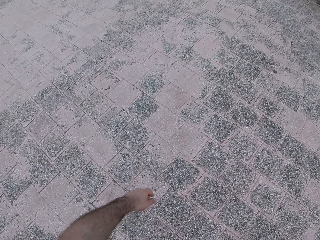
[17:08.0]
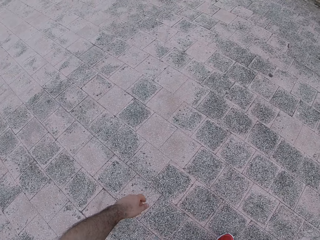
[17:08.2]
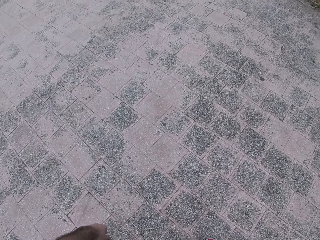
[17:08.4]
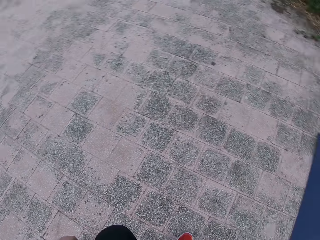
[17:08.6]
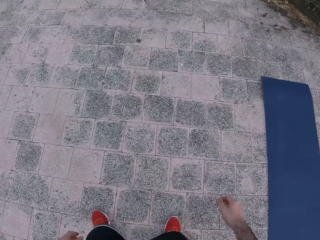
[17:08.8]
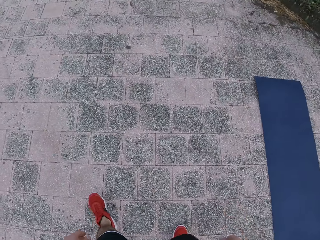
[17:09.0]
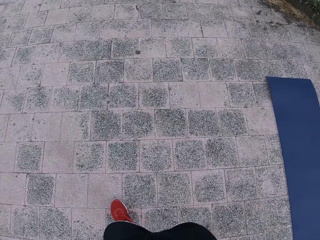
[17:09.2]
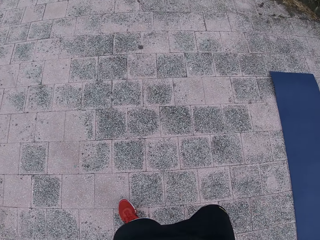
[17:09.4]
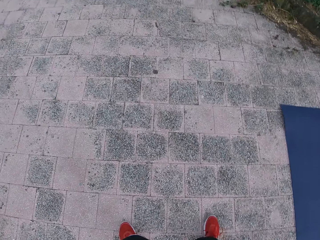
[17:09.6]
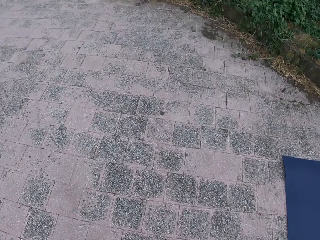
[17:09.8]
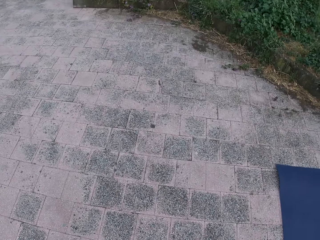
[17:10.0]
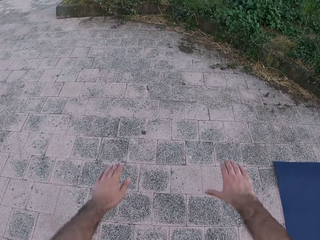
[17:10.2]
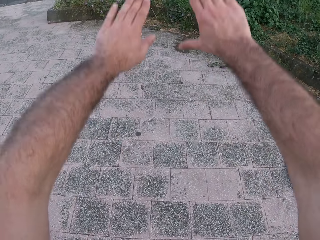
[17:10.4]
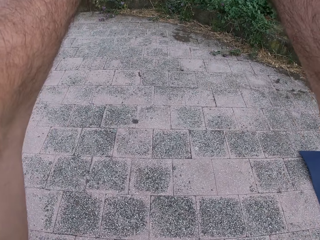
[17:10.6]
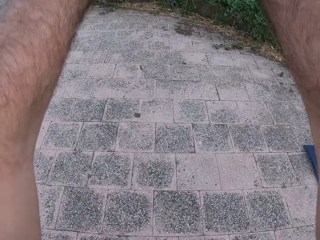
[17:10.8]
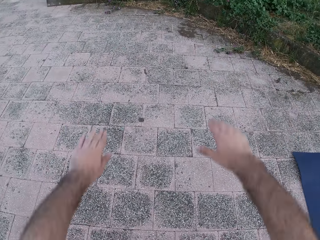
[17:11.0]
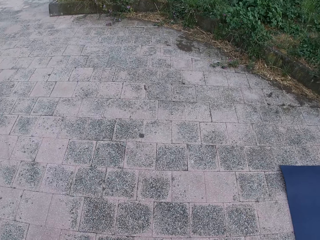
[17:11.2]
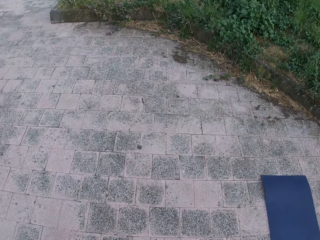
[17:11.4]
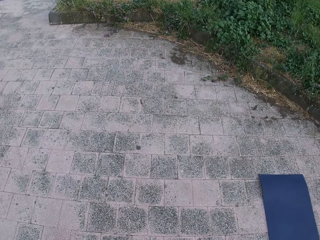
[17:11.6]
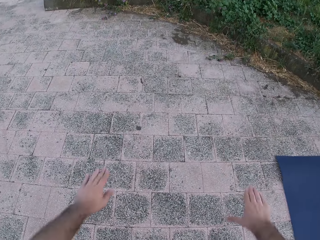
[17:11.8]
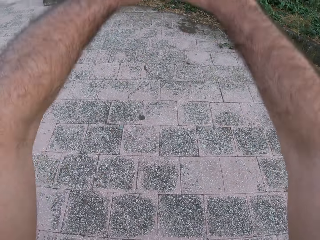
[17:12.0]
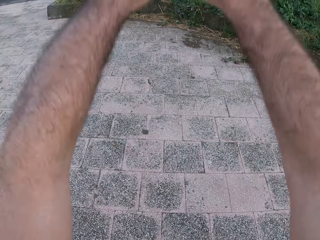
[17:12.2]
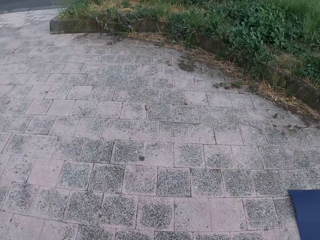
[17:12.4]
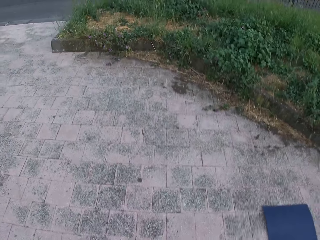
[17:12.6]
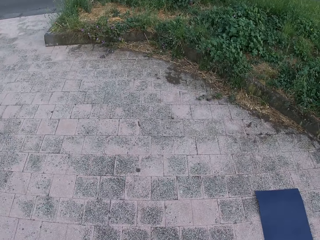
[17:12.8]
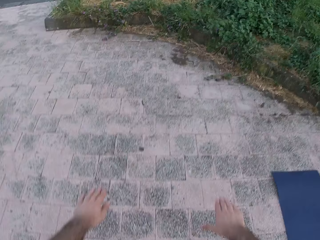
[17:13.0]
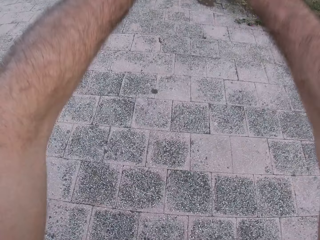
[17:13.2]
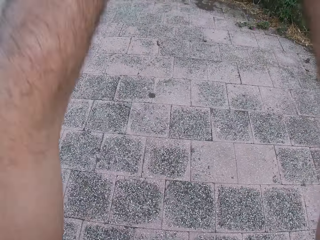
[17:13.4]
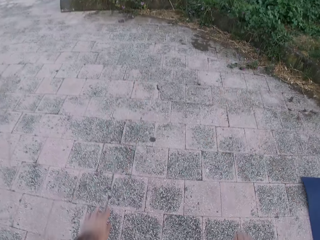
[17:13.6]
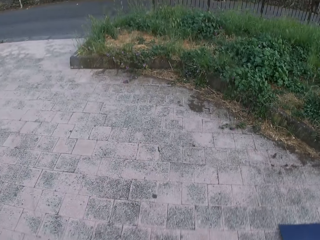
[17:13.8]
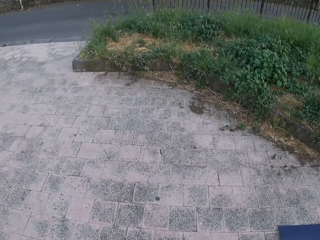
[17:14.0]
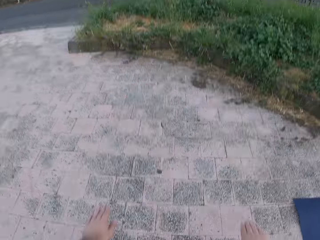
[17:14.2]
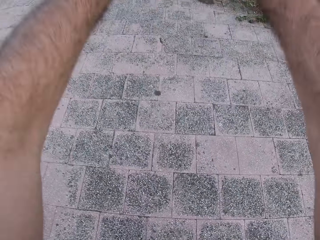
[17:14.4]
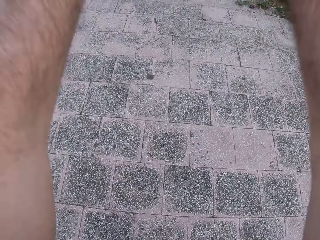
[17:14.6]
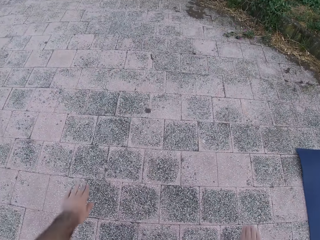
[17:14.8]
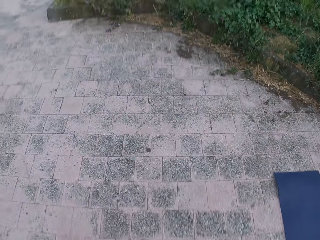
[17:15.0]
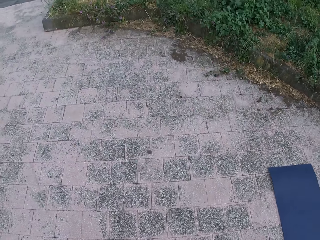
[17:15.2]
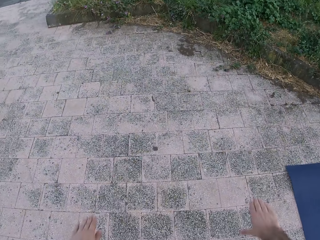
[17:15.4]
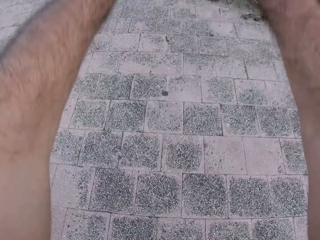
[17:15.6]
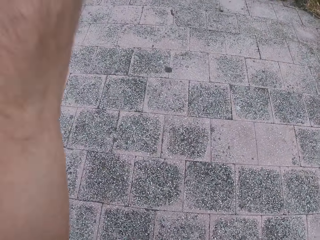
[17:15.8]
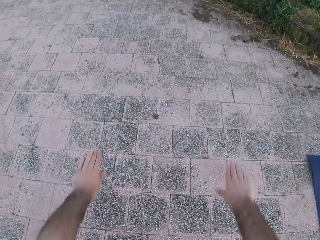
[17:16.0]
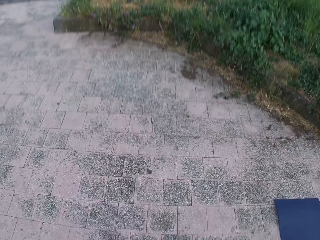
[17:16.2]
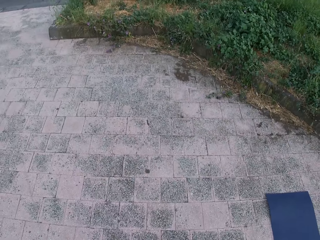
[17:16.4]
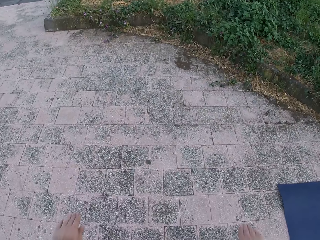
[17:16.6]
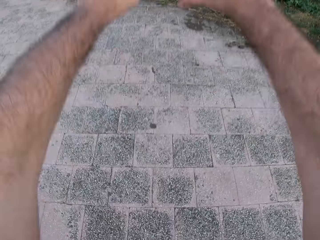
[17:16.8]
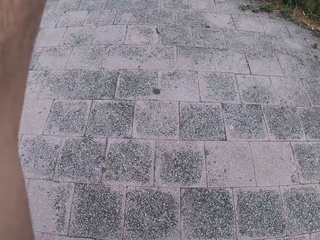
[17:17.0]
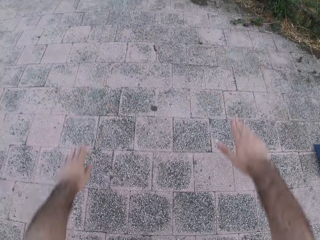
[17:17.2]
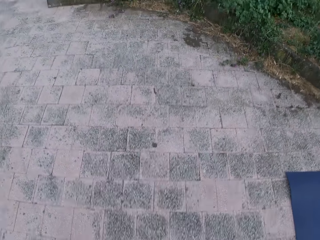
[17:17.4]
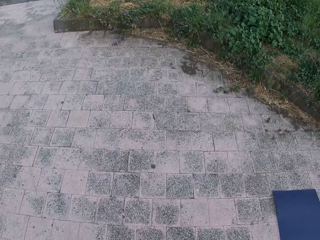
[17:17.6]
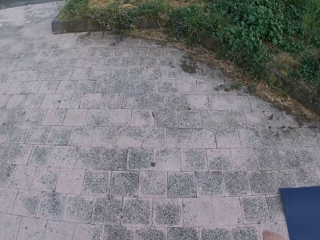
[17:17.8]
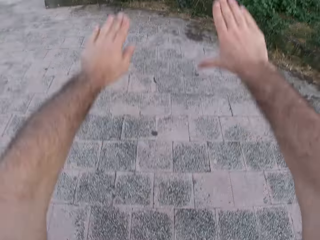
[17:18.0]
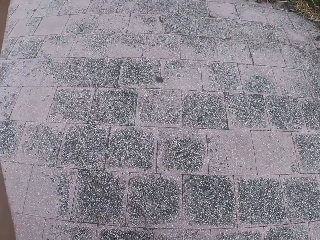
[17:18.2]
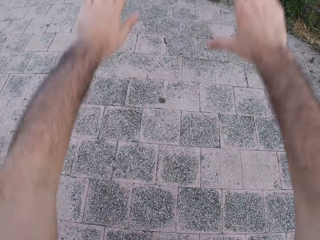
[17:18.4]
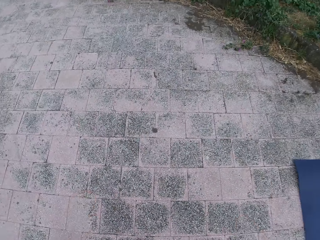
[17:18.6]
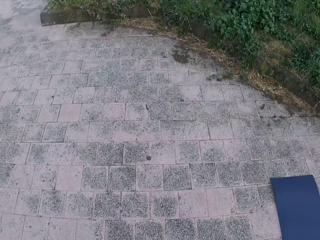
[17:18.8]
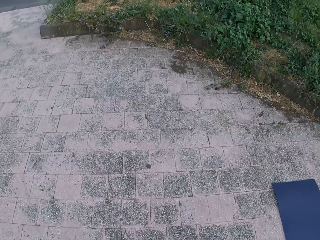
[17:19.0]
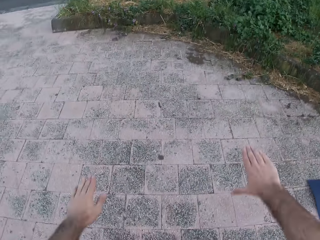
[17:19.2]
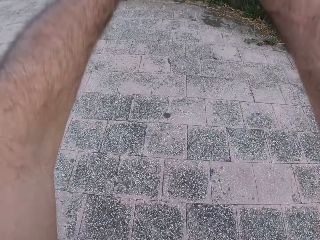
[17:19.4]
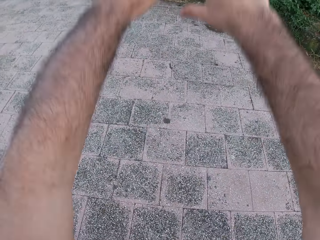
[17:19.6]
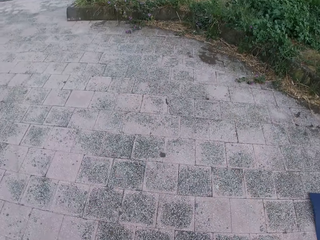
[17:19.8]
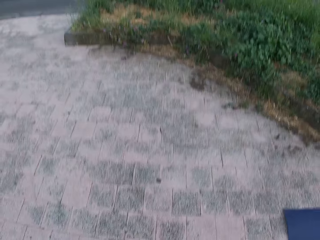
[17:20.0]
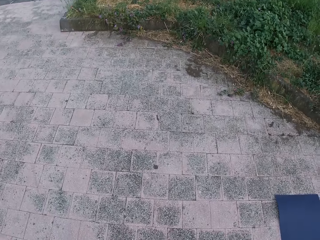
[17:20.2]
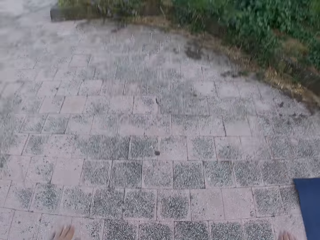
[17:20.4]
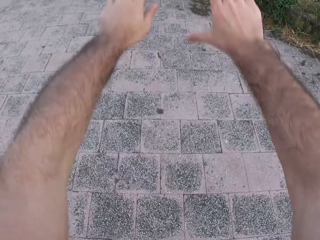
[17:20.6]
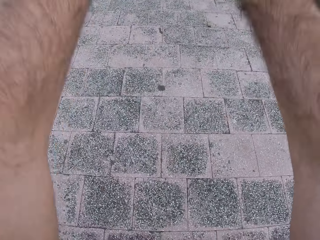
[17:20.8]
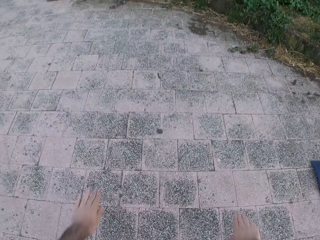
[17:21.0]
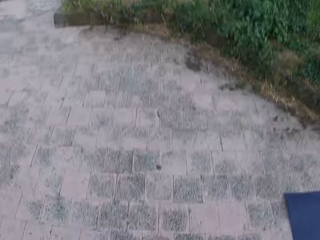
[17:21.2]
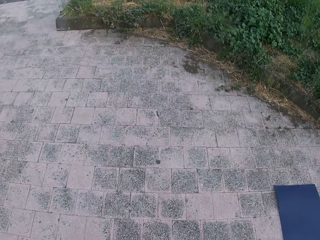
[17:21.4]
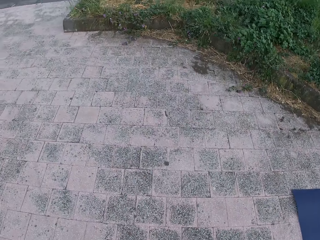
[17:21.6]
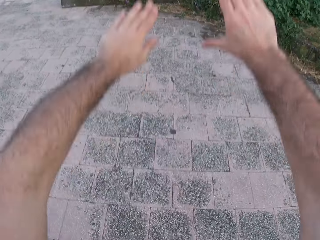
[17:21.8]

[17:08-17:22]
The camera wearer lifts both hands. He drops both hands. He looks down. He raises both his hands. He drops both hands. He looks down. He lifts both hands. He drops both hands. He looks down. He lifts both hands. He drops both hands. He looks down. He lifts both hands. He drops both hands. He lifts both hands. He drops both hands. He looks down. He lifts both hands. He drops both hands. He looks down. He lifts both hands. He drops both hands. He looks down.

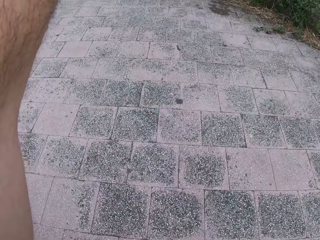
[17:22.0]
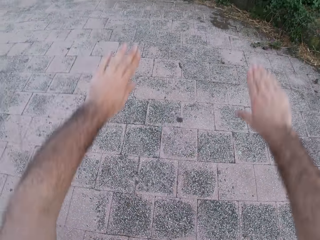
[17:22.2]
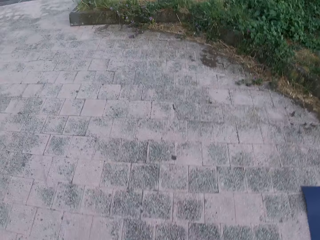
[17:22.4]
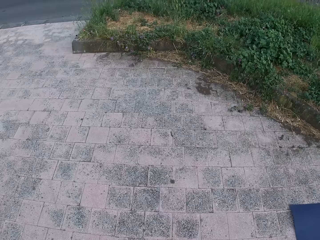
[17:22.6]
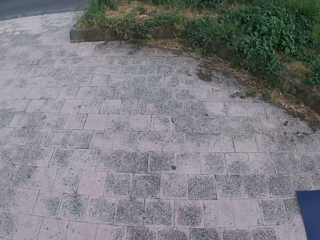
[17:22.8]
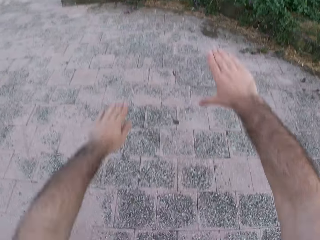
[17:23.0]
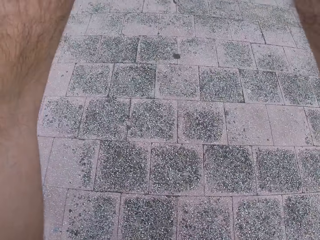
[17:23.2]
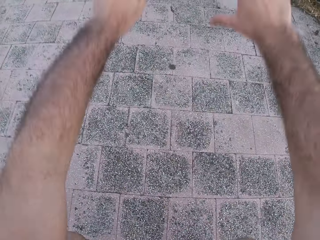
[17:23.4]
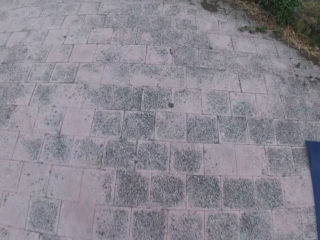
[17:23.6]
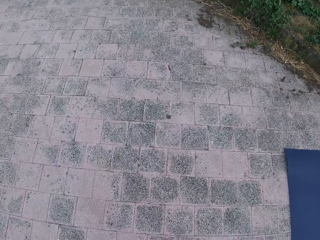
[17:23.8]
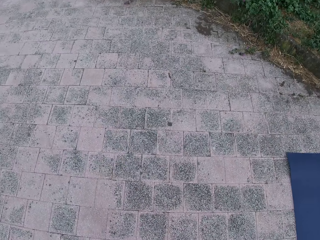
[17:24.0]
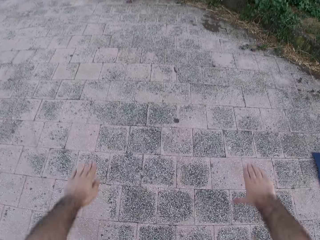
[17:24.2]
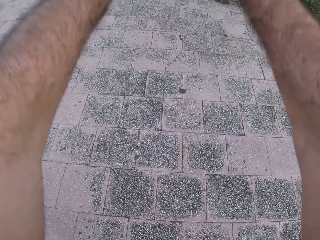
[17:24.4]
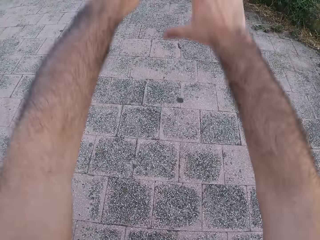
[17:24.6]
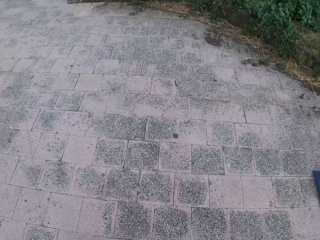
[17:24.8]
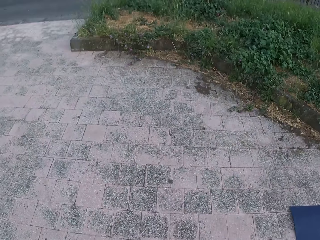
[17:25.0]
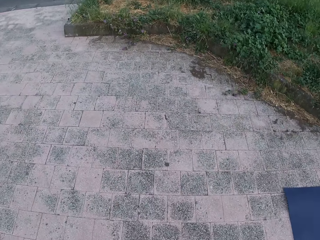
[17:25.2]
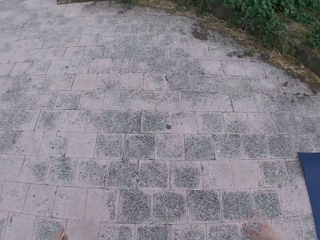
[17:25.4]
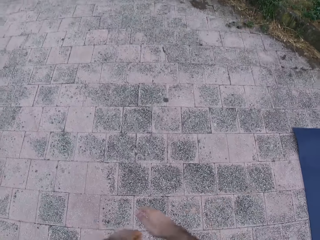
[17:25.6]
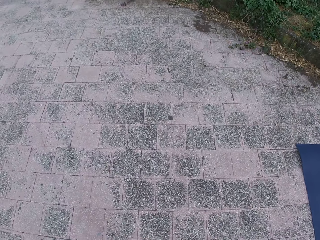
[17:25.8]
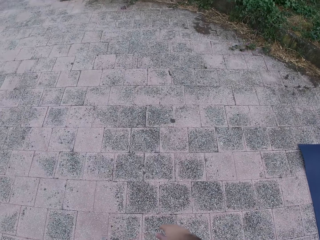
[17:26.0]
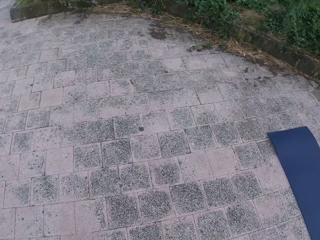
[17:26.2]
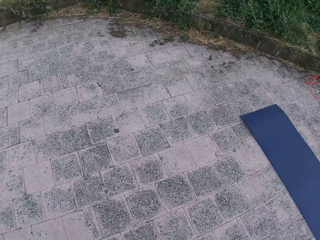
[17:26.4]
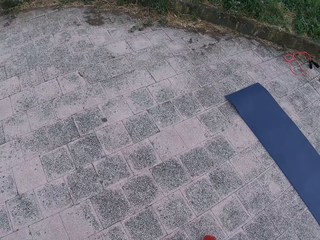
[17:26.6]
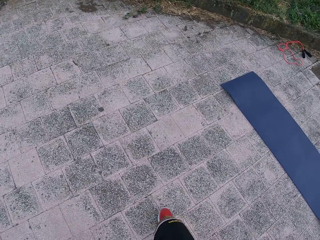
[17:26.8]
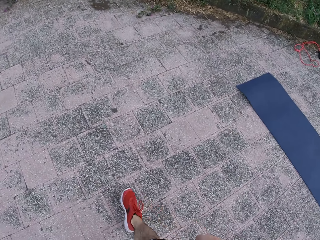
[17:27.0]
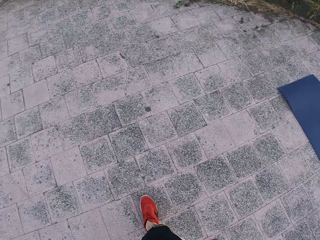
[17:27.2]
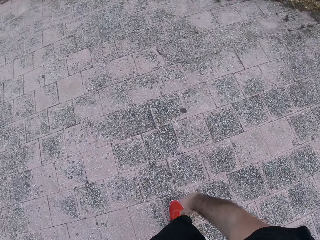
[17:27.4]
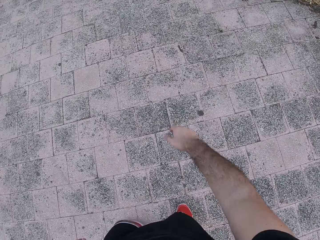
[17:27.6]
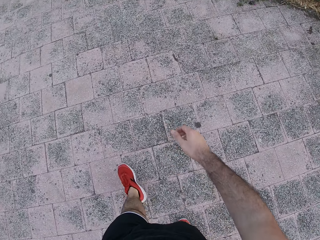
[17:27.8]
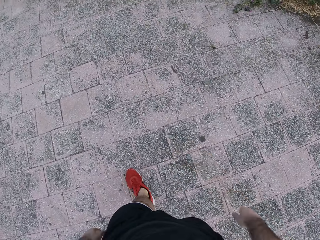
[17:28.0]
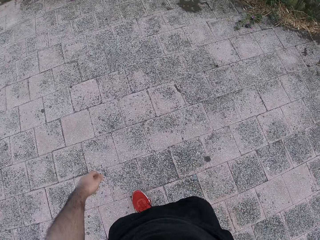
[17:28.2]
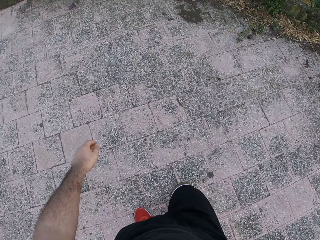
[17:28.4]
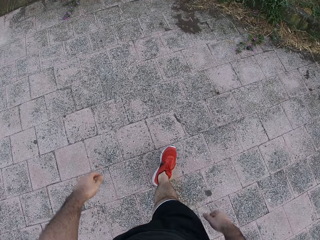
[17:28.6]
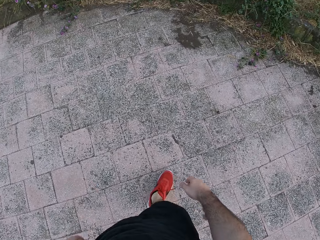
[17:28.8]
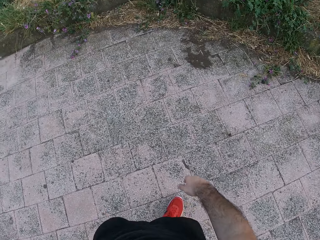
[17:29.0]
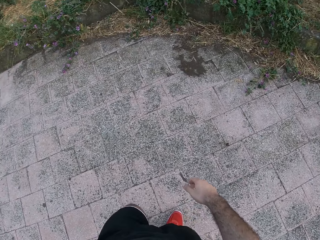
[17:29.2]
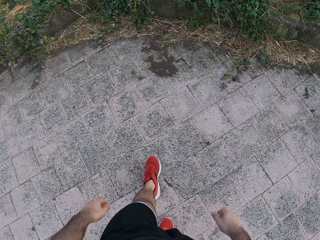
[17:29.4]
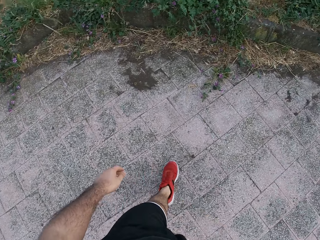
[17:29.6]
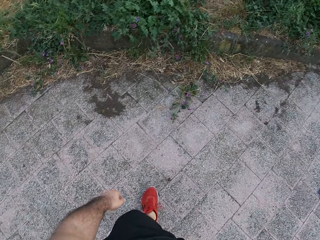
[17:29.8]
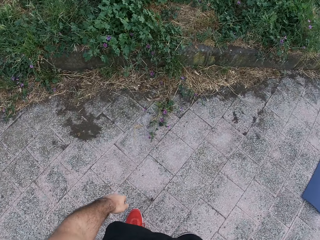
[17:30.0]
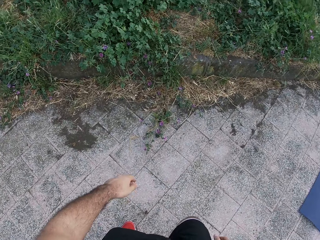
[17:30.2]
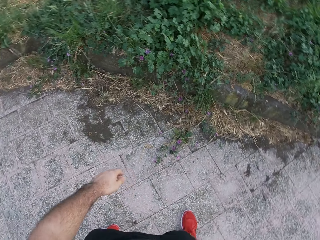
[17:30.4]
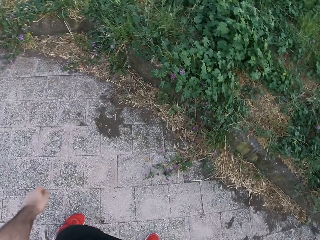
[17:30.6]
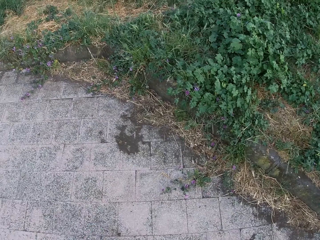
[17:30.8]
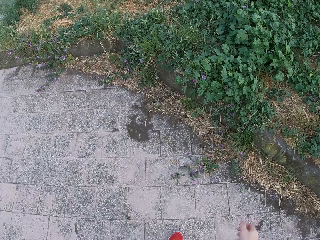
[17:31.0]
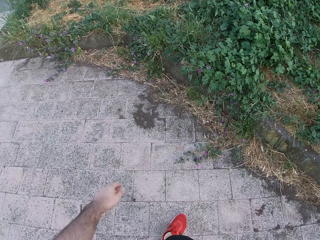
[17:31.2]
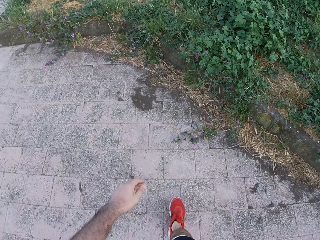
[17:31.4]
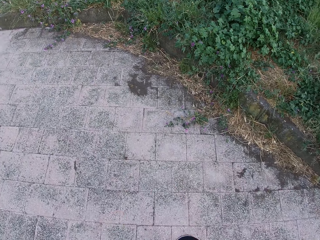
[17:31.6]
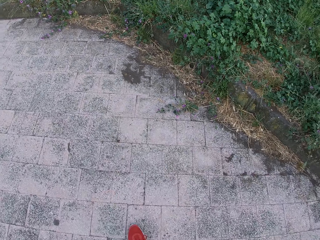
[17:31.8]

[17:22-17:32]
The camera wearer lifts both hands. They drop both hands. They lift both hands. They drop both hands. They look down. They lift both hands. They drop both hands. They look down. They walk around.
